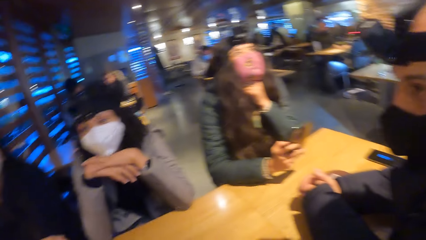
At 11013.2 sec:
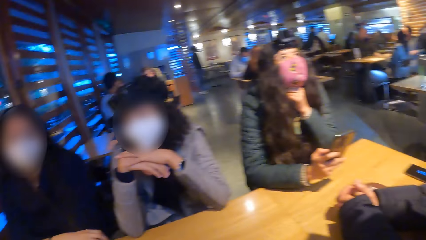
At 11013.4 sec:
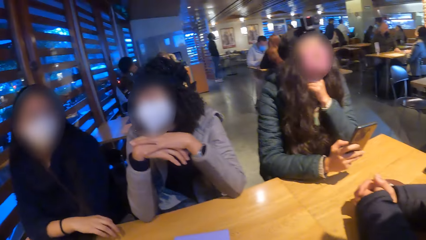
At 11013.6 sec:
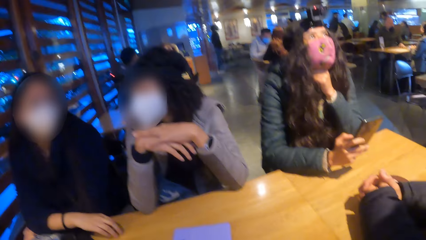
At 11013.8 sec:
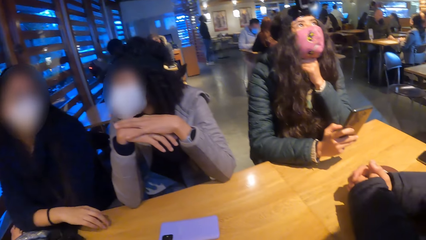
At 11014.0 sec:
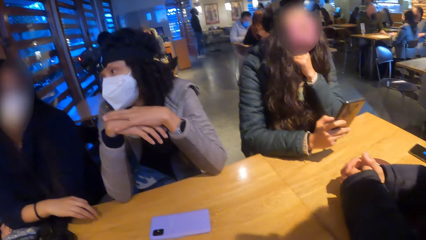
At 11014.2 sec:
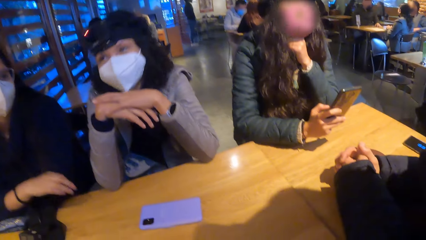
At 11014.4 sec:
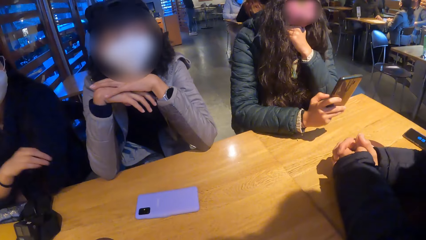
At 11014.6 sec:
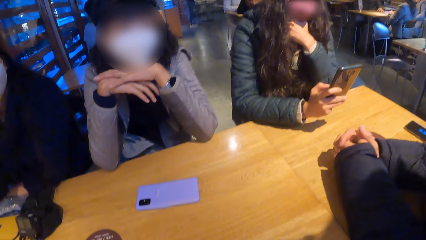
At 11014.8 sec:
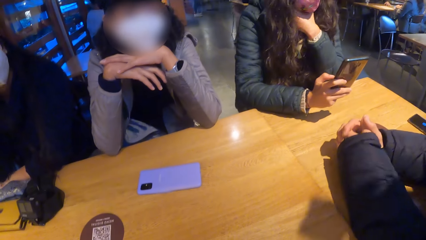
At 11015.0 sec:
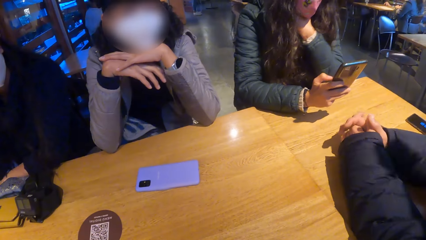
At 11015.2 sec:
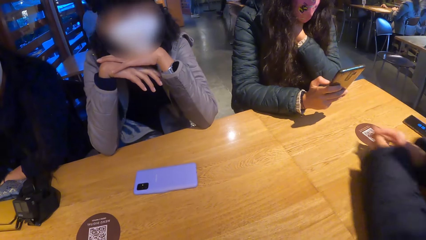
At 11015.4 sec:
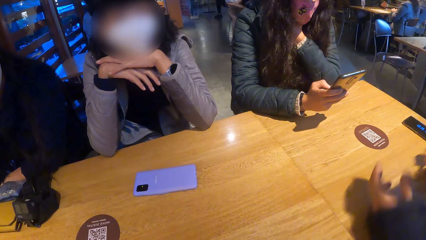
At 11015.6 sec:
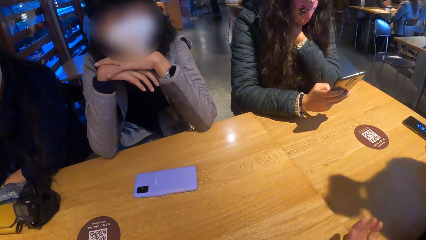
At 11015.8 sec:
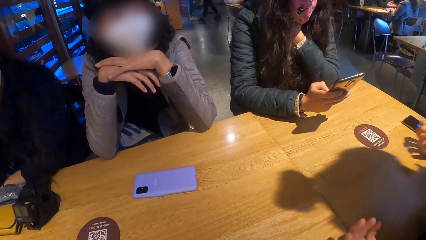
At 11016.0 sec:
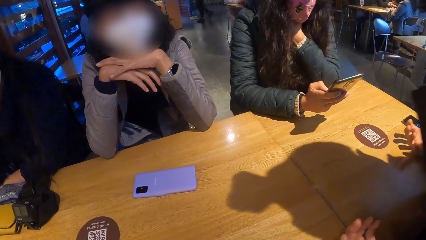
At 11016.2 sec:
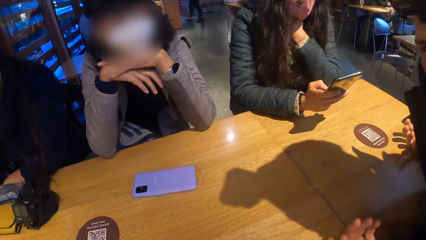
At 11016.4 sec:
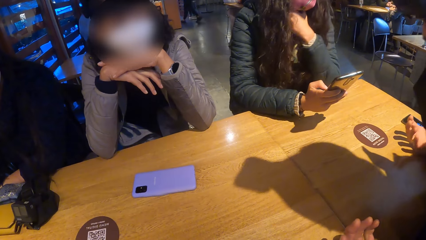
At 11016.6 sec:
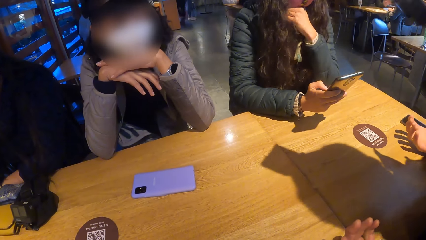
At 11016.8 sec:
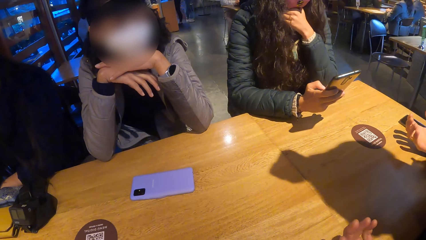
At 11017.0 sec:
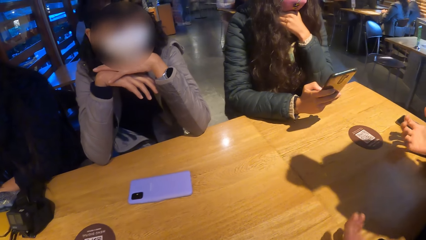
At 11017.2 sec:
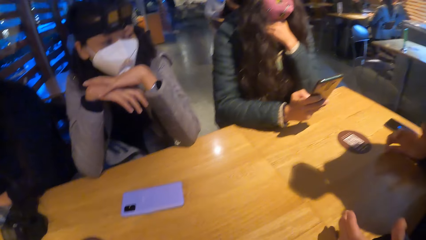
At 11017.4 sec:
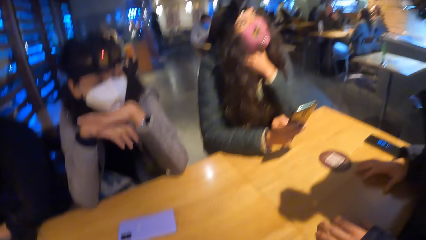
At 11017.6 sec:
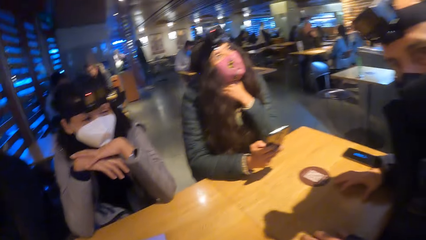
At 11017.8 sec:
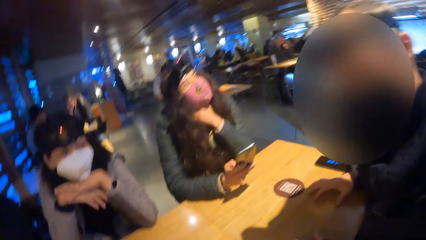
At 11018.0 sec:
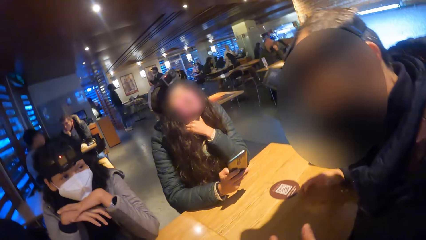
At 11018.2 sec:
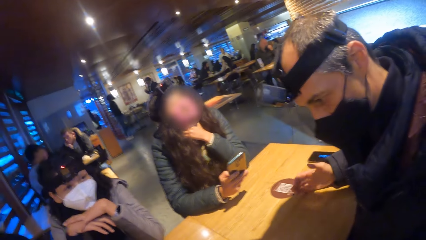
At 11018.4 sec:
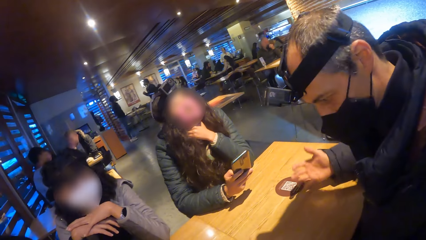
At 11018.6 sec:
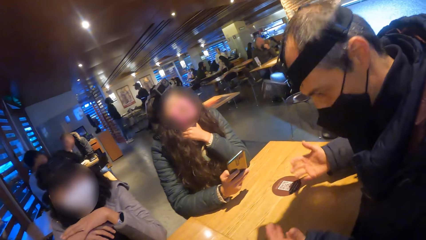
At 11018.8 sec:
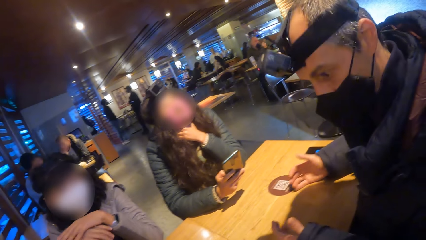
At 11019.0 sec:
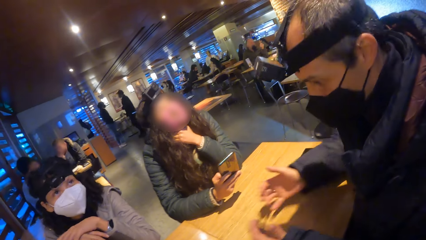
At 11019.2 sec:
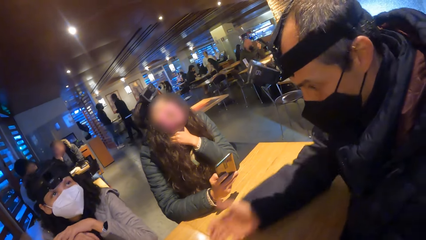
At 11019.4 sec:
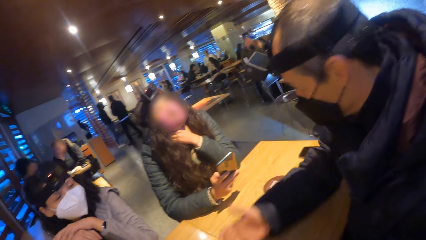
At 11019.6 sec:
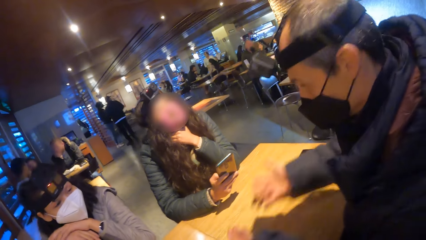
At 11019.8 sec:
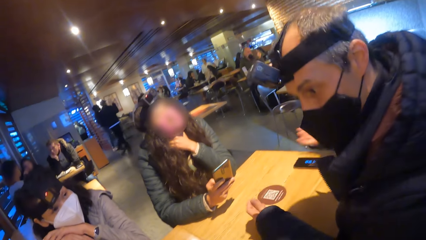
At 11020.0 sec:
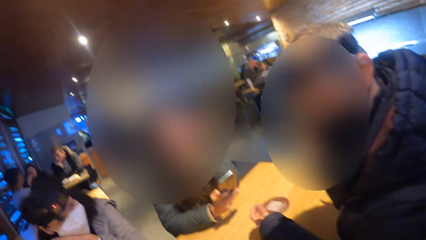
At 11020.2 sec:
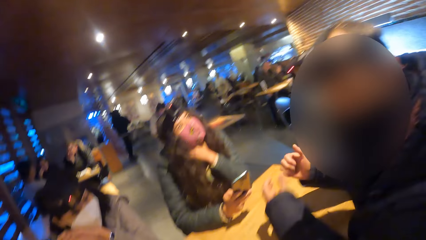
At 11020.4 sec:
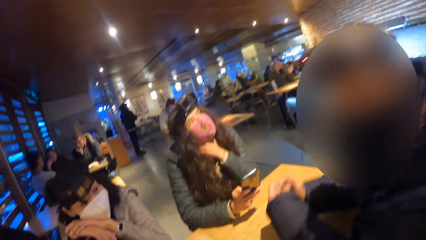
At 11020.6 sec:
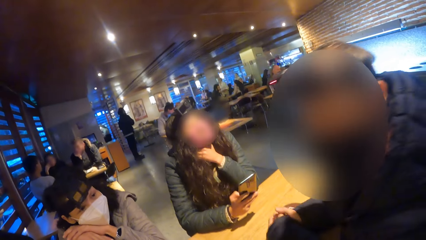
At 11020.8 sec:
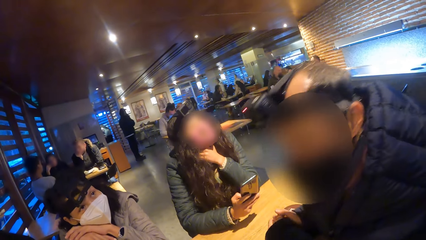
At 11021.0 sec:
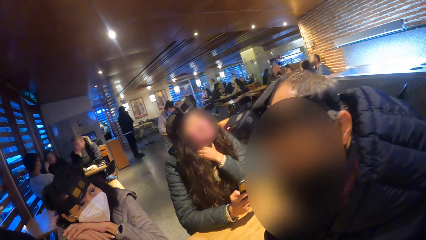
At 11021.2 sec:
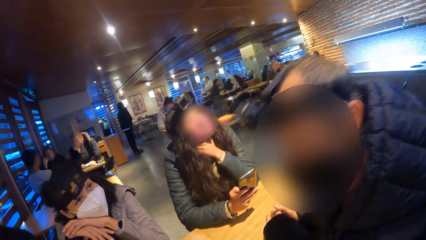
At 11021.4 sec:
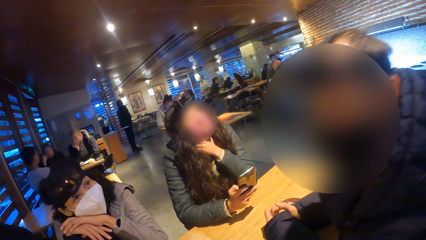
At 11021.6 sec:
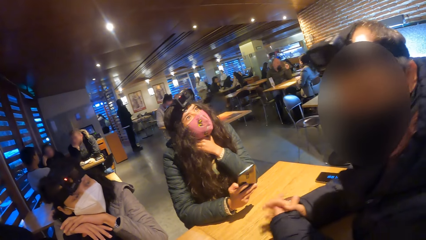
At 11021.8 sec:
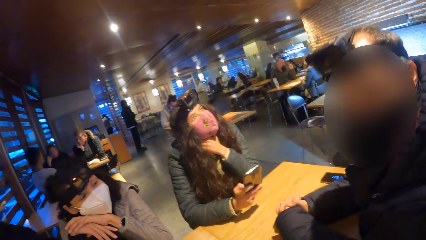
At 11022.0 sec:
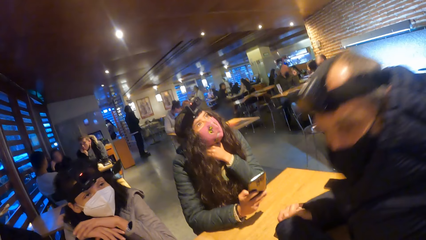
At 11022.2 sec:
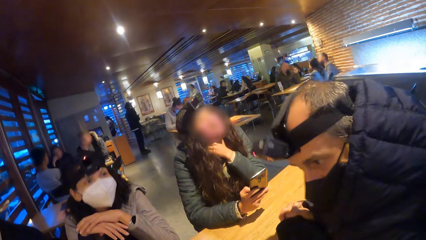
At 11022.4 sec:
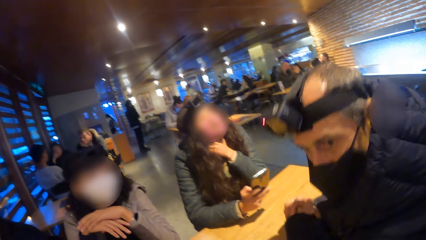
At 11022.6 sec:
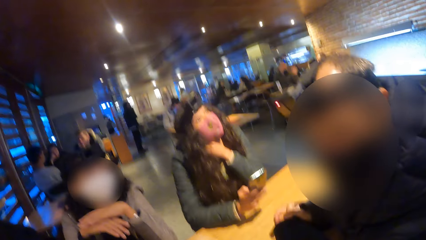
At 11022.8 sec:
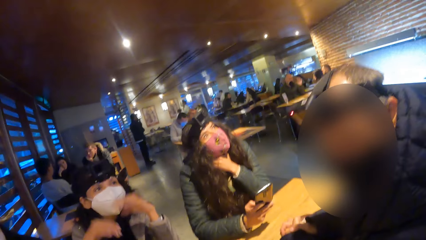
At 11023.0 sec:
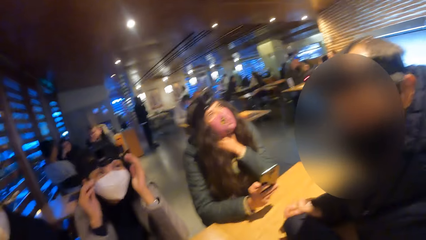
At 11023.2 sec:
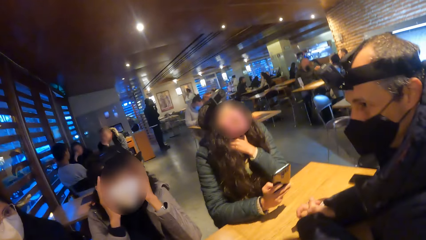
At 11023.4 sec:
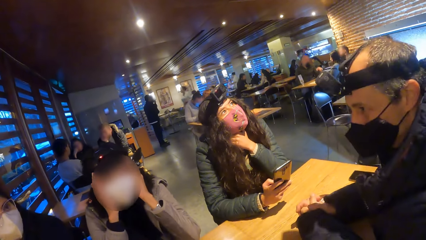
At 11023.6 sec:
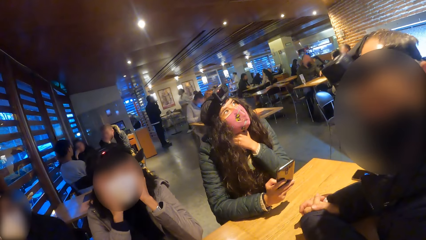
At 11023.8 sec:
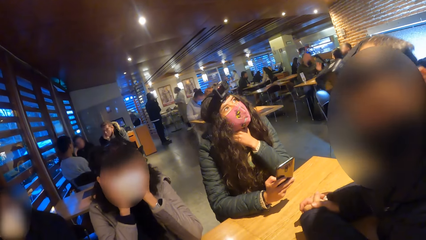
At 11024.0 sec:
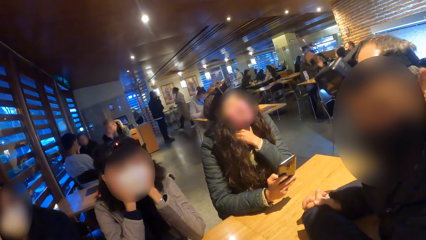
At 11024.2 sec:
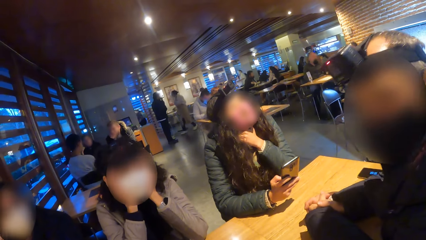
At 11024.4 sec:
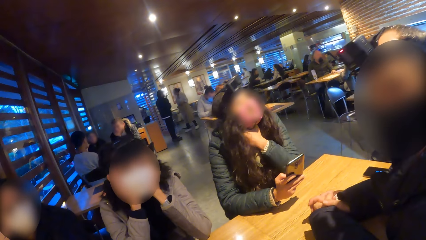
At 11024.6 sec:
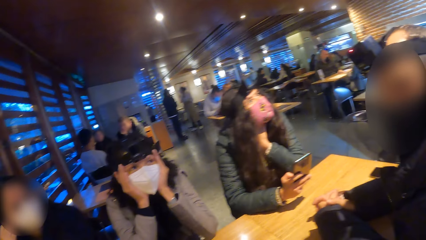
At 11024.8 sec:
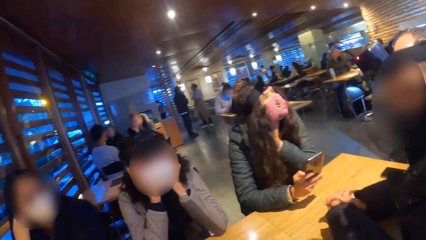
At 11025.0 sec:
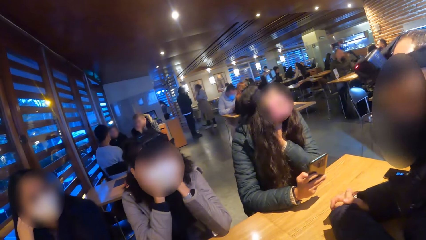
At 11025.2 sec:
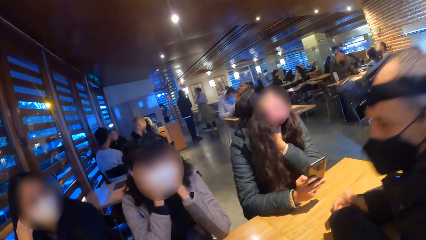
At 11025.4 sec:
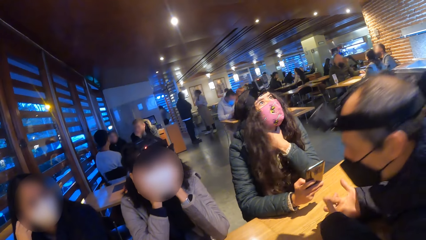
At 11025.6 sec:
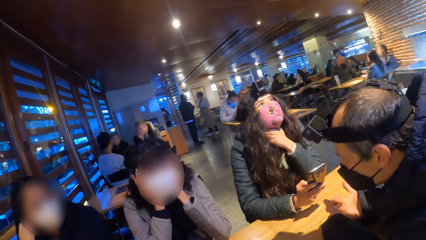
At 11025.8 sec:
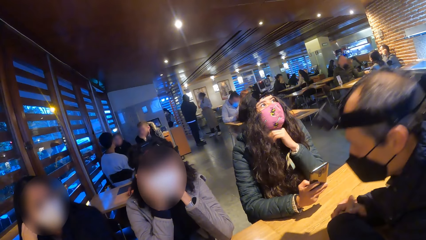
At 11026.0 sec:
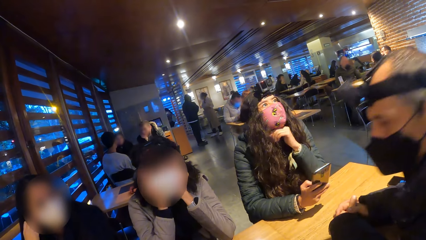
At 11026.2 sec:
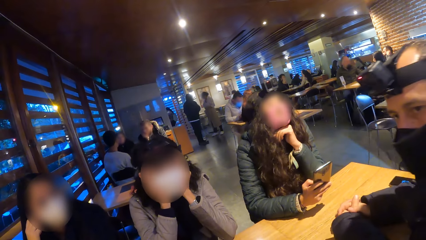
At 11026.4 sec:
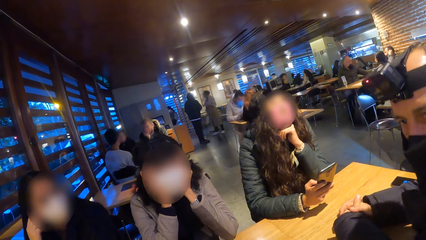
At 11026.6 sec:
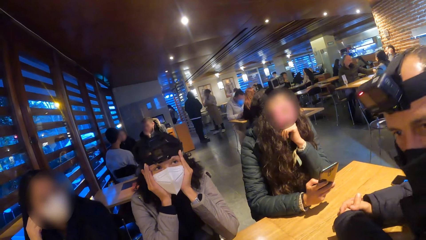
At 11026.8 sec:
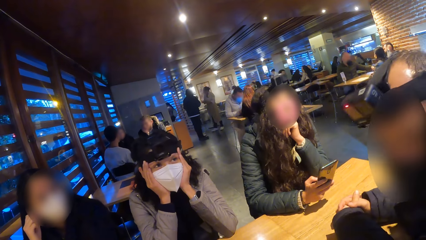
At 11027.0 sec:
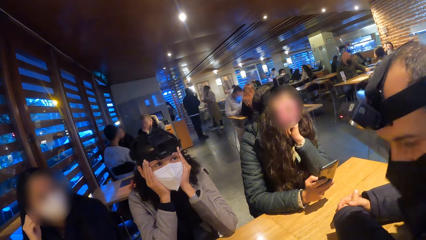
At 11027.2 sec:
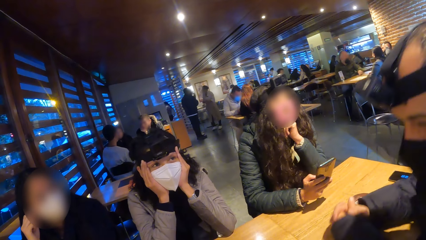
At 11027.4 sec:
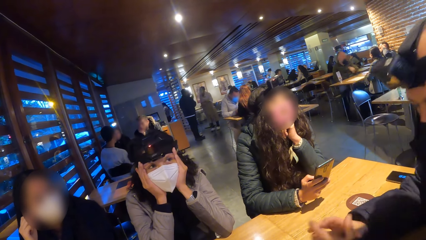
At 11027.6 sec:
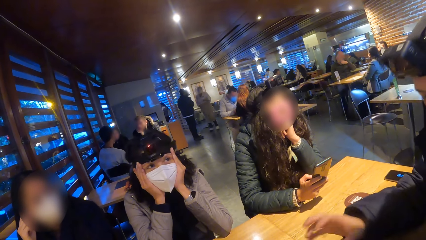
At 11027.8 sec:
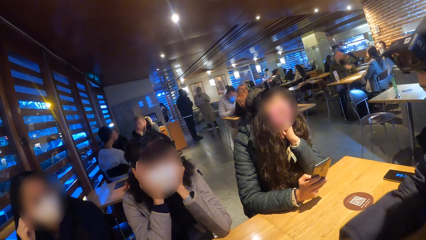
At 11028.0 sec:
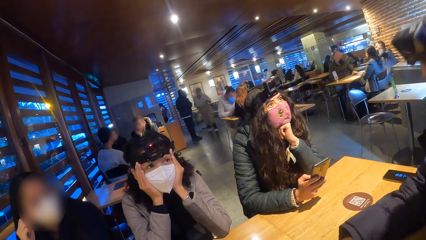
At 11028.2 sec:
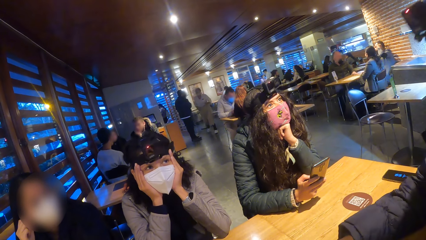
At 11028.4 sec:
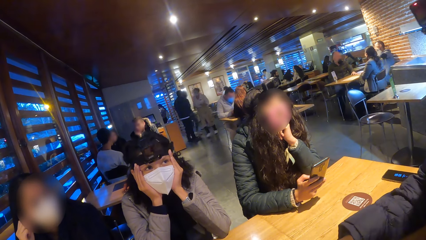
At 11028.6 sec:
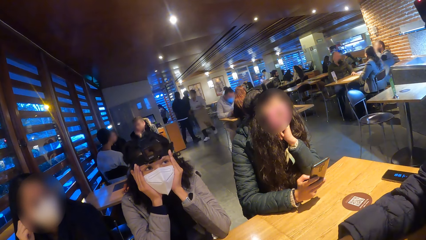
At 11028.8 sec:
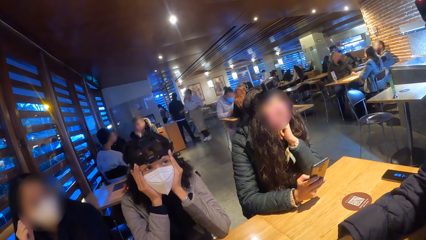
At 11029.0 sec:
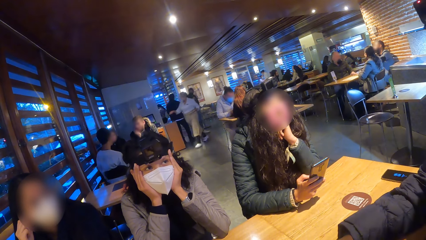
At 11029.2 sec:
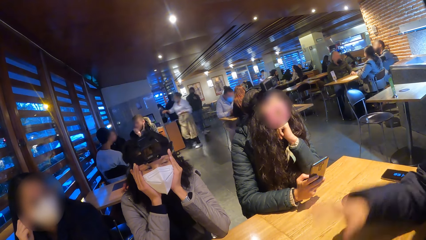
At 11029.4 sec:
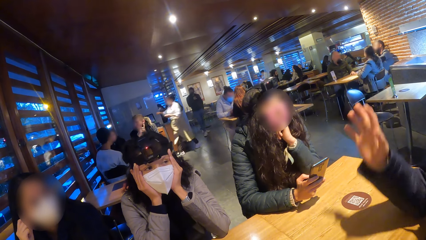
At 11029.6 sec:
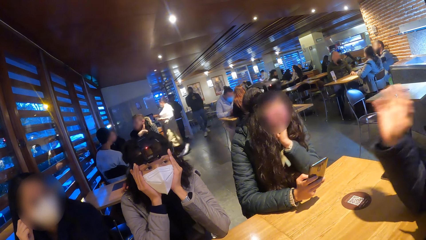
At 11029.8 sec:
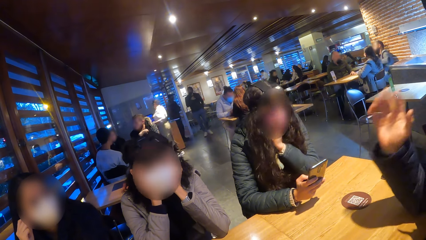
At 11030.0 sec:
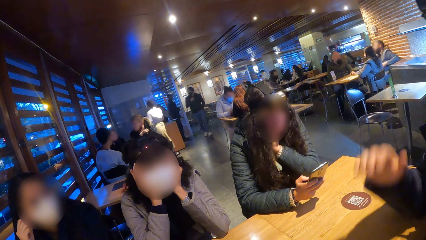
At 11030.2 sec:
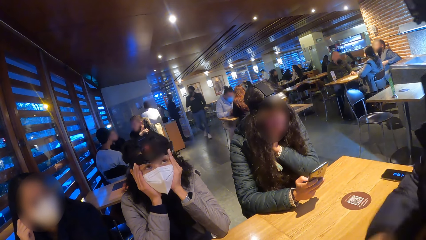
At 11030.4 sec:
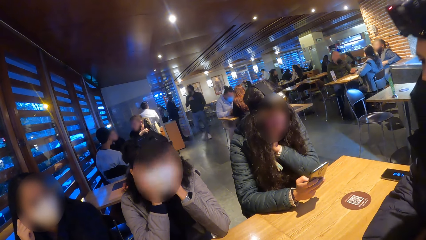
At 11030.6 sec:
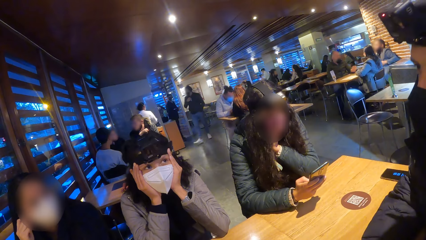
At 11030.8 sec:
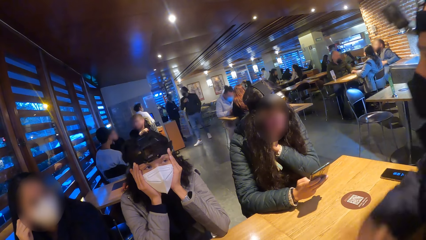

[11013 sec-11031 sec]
The camera wearer turns towards the first woman. The man removes both hands from the table and places both hands on the table. The man demonstrates to a group of people on the table with both hands. The second woman touches her face with both hands.
